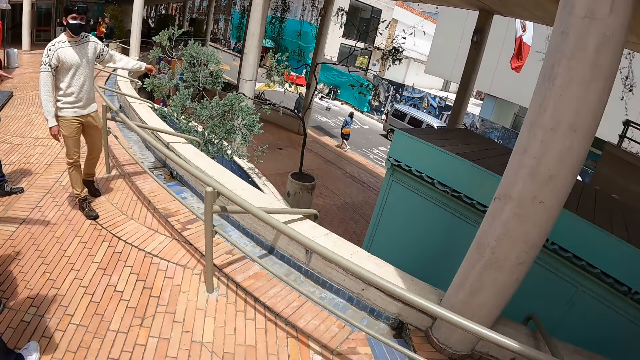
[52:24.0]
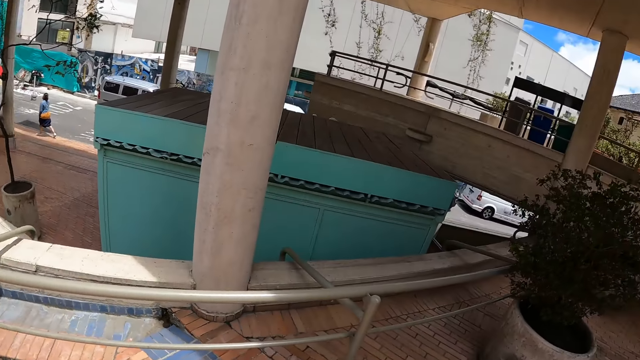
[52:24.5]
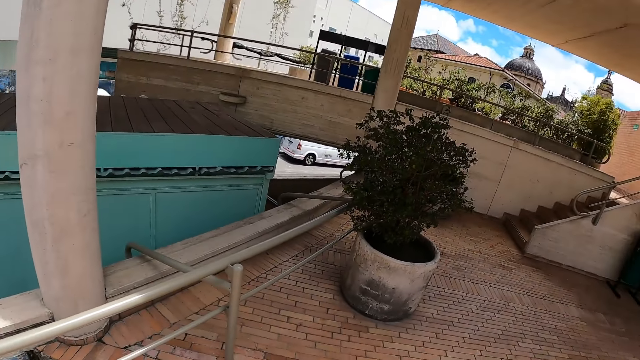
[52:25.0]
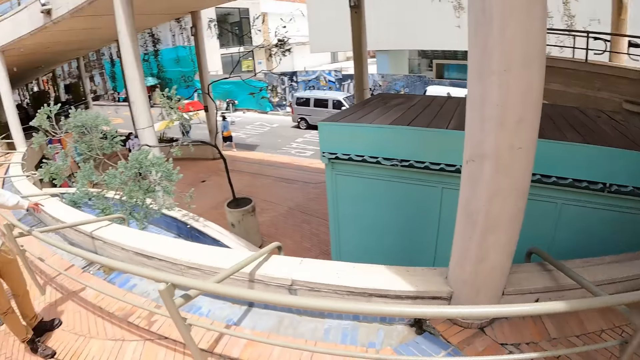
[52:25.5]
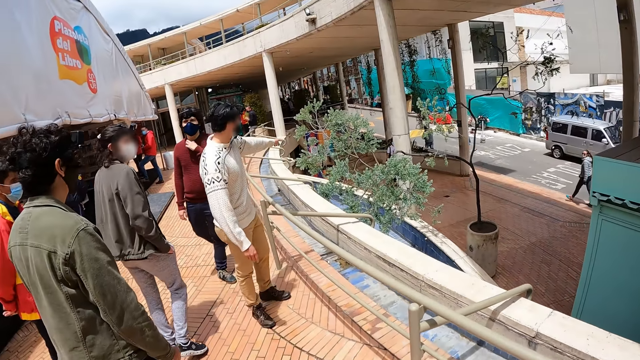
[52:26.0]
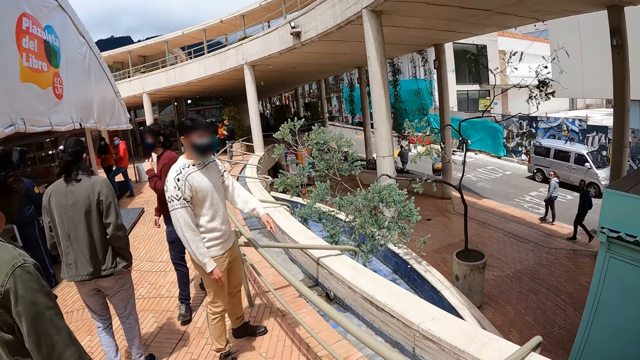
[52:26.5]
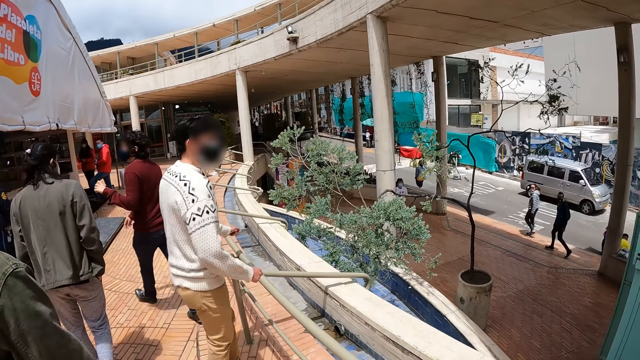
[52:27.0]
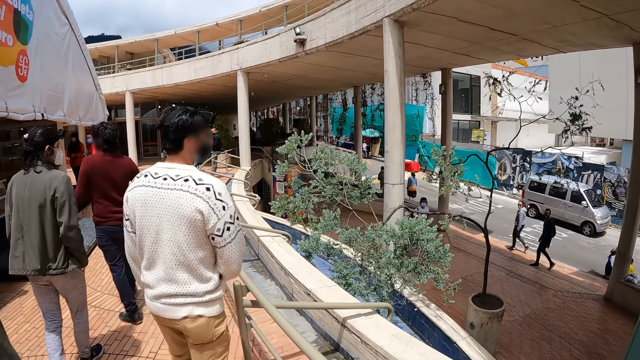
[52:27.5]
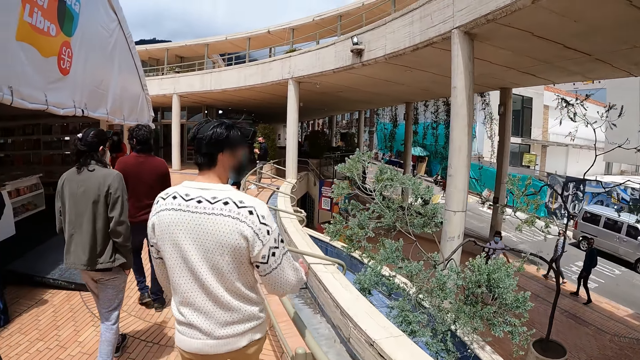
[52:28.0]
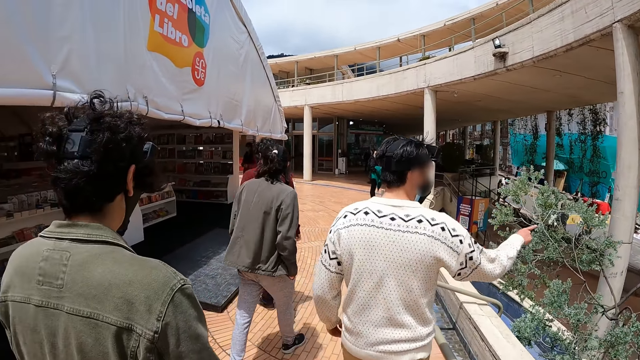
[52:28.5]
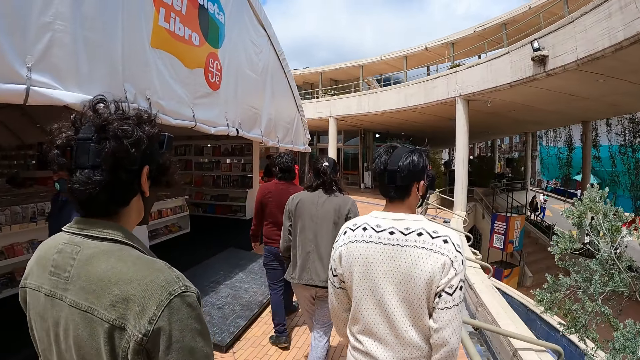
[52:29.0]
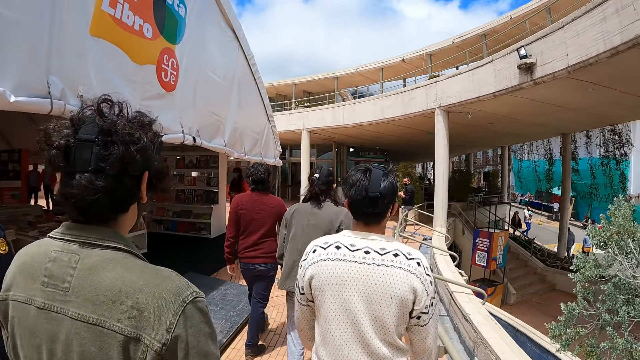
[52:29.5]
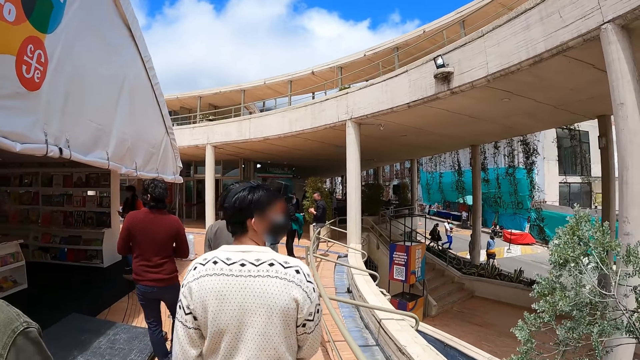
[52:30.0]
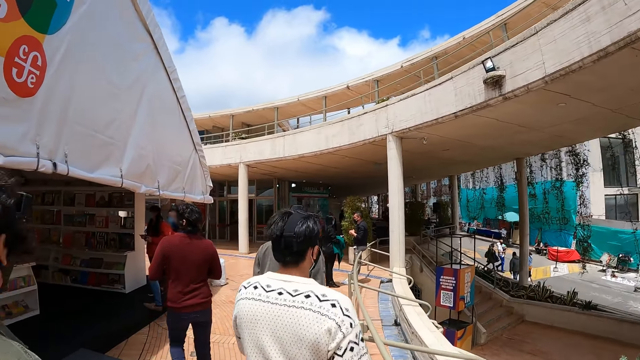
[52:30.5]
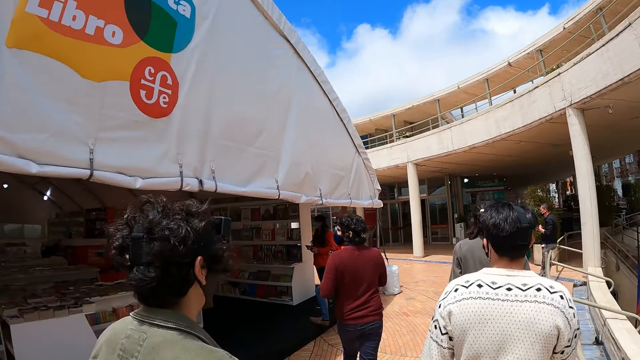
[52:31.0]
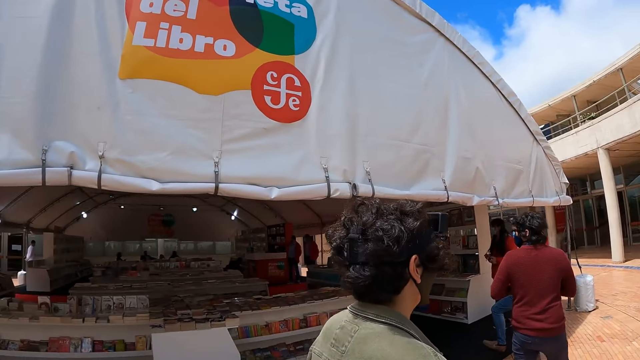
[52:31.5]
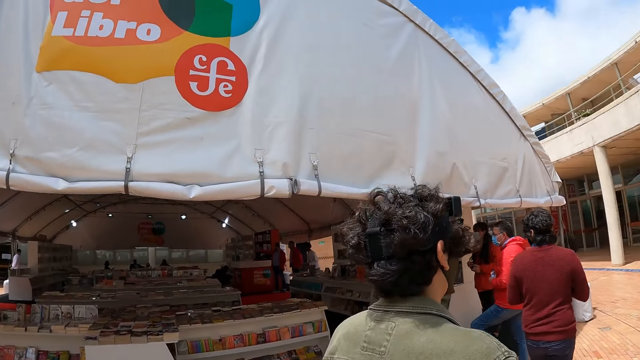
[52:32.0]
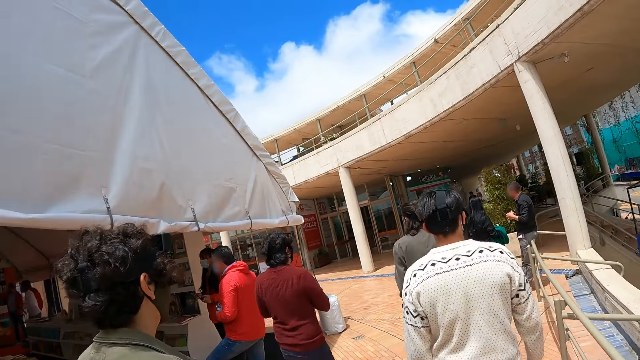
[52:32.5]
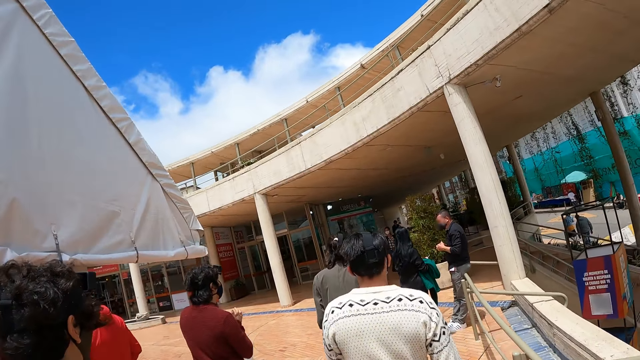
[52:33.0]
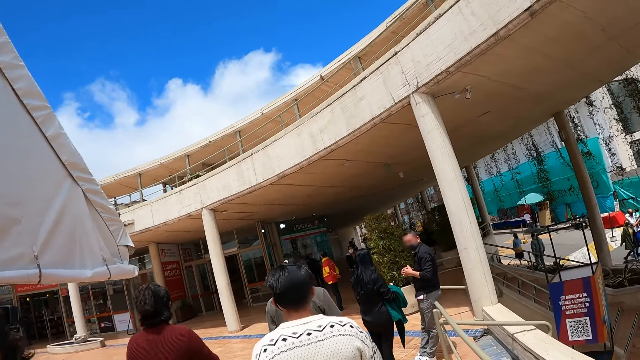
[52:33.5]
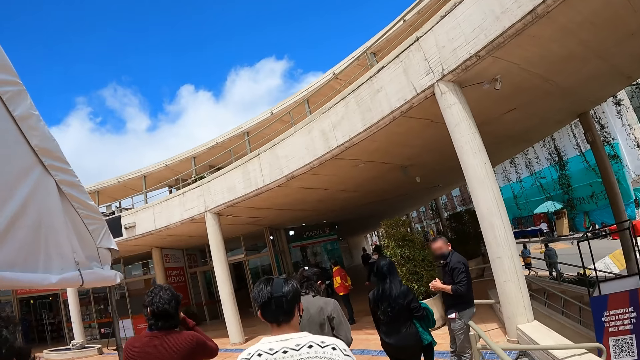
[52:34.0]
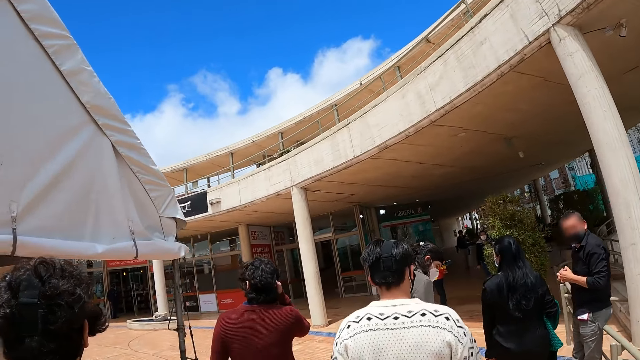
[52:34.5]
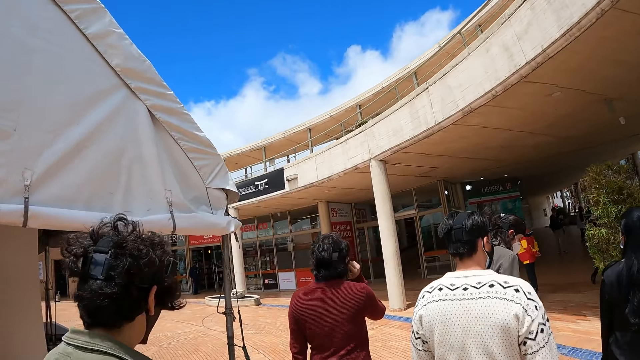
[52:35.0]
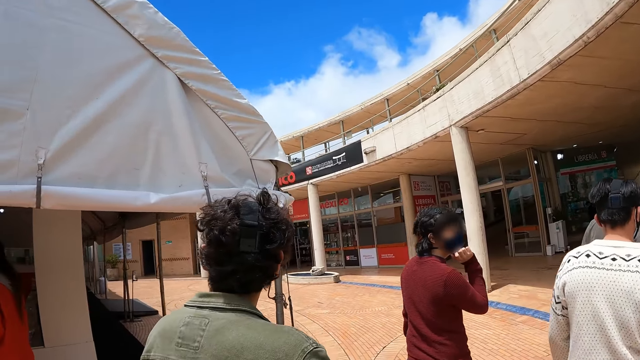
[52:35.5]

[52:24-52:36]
The camera wearer turns around. They walk in the building. A man points down the building at the corridor. A person walks in the building. Another man walks on the book store corridor in the building. A third man walks on the book store corridor in the building. The camera wearer walks on the book store corridor in the building. They walk on the book store corridor in the building again.

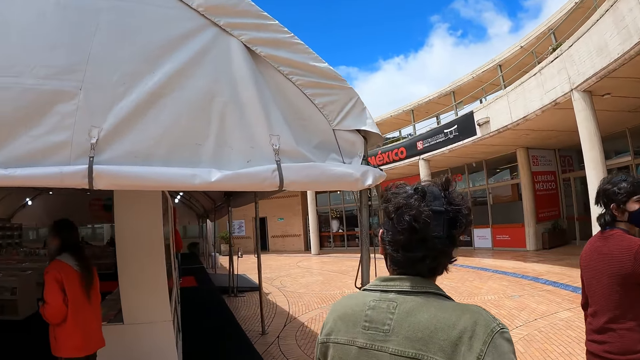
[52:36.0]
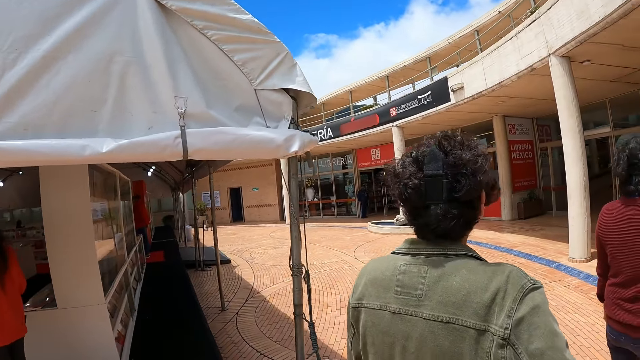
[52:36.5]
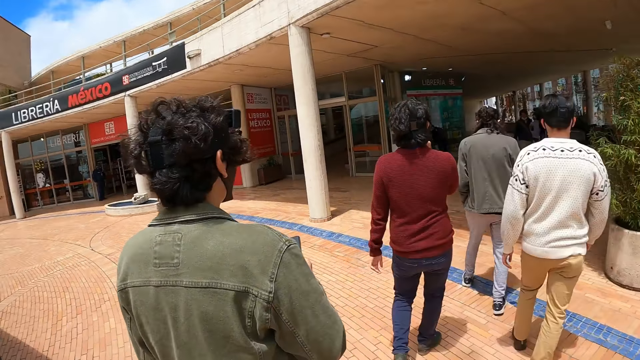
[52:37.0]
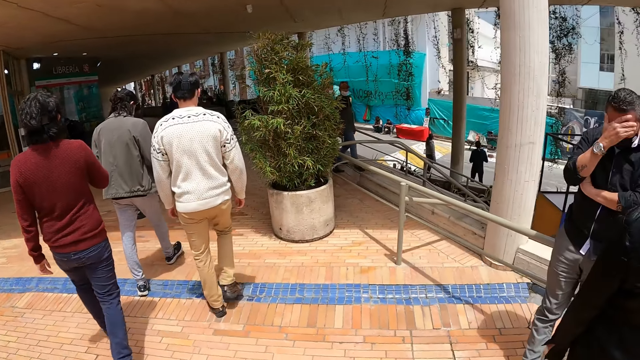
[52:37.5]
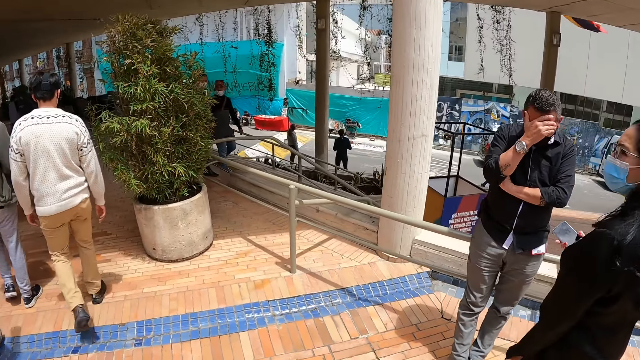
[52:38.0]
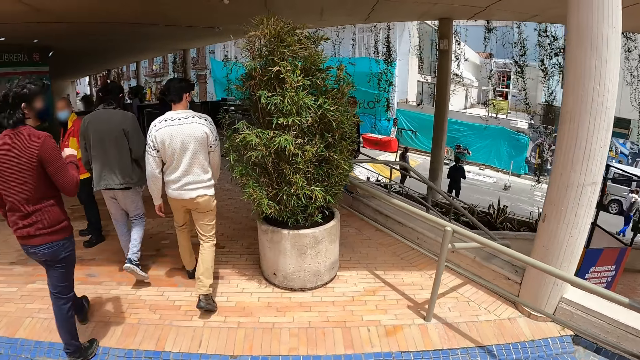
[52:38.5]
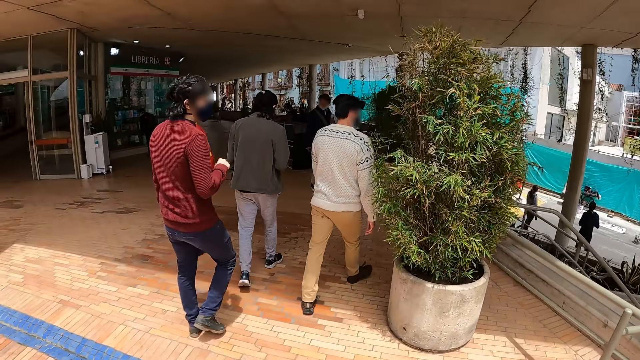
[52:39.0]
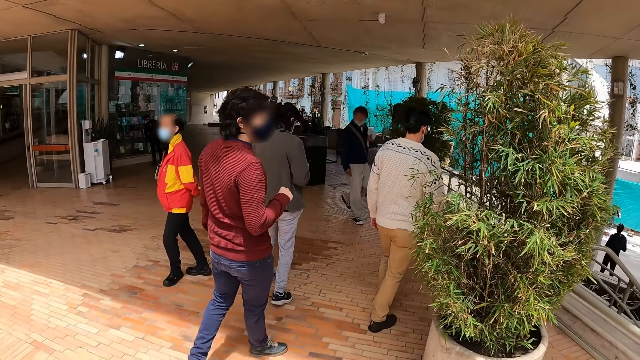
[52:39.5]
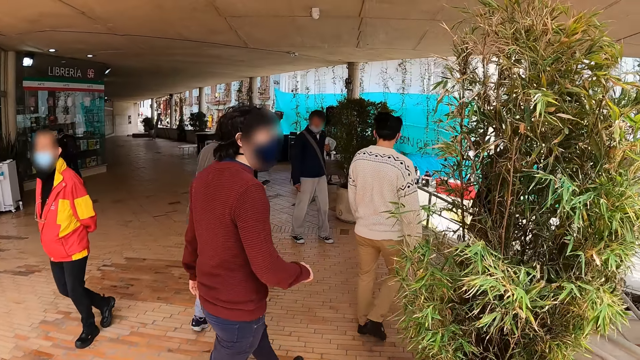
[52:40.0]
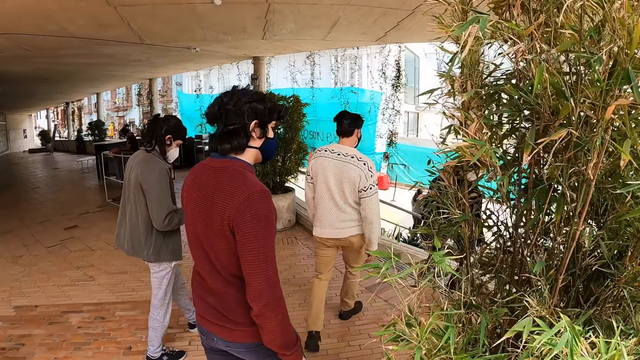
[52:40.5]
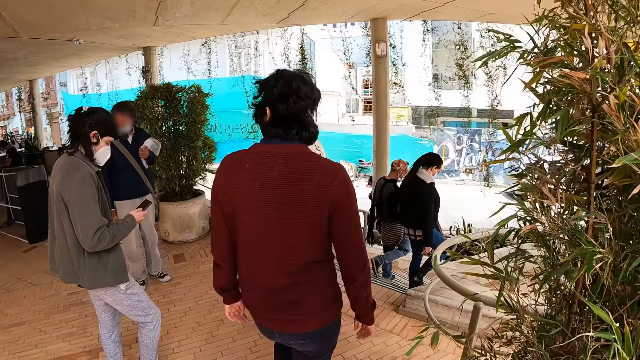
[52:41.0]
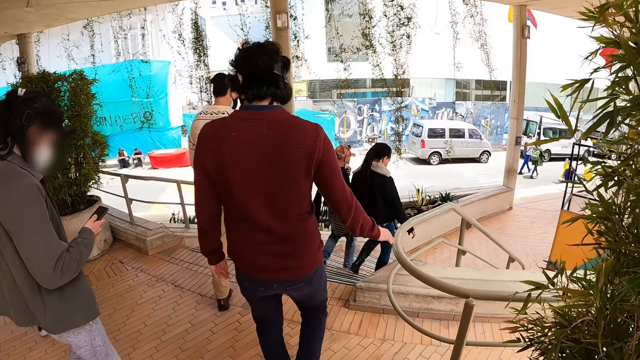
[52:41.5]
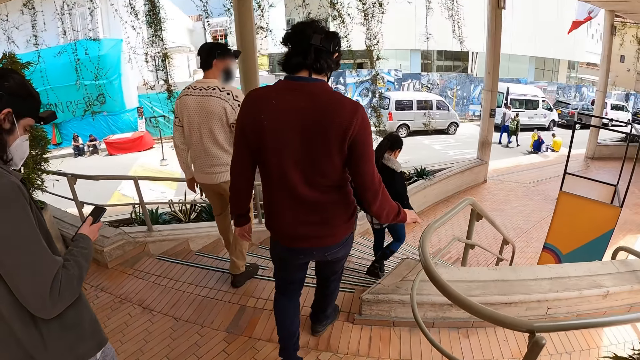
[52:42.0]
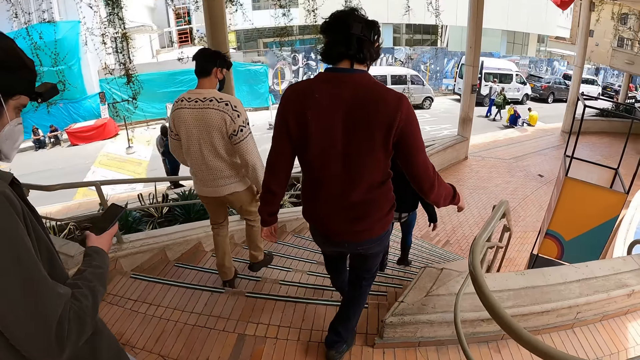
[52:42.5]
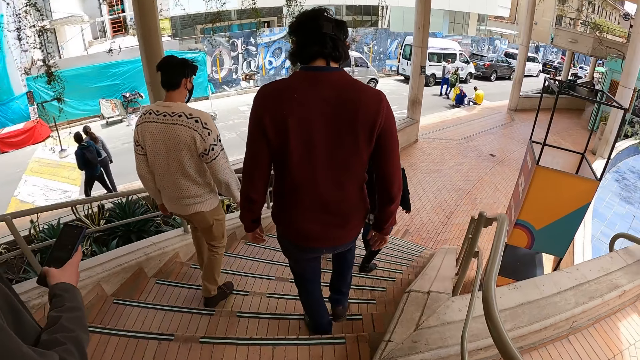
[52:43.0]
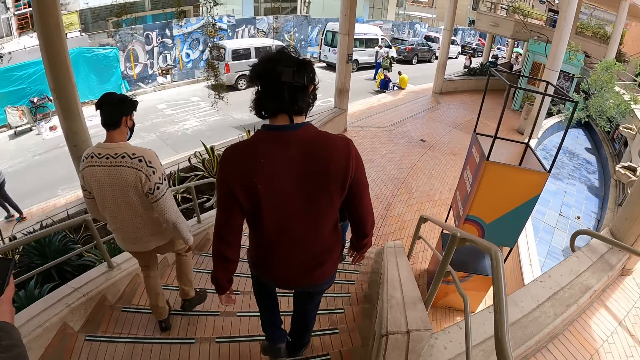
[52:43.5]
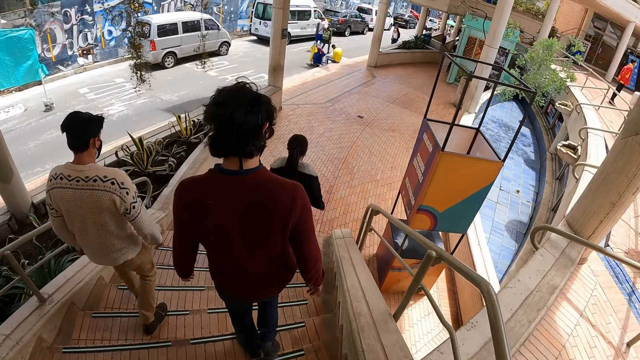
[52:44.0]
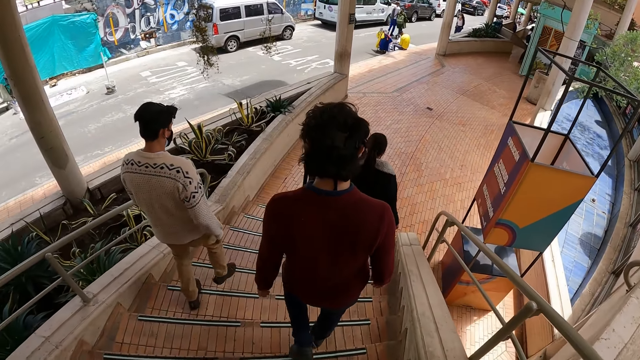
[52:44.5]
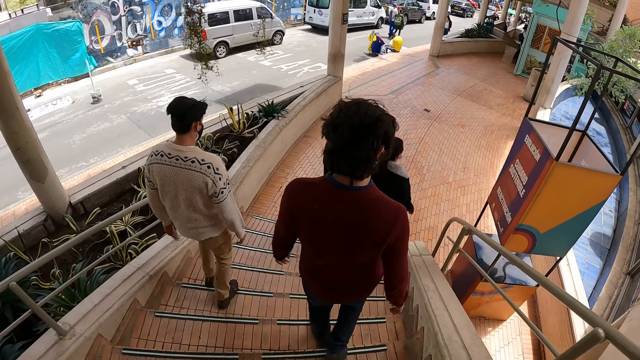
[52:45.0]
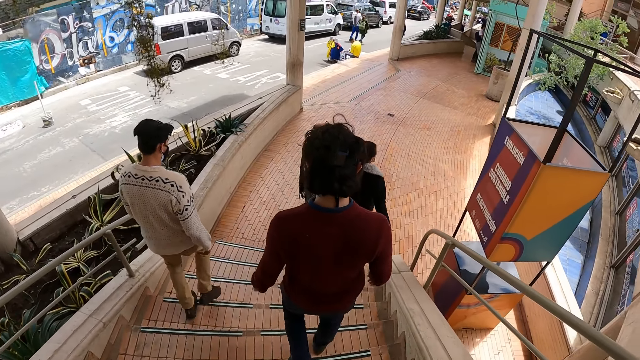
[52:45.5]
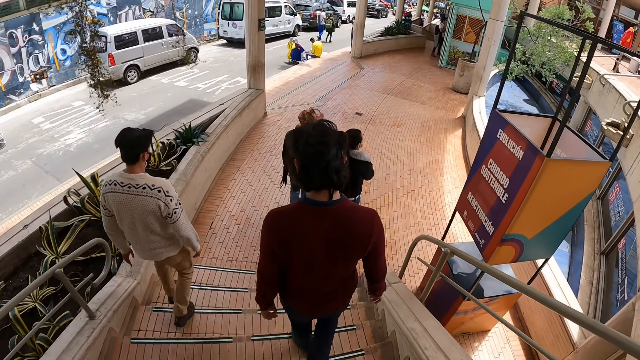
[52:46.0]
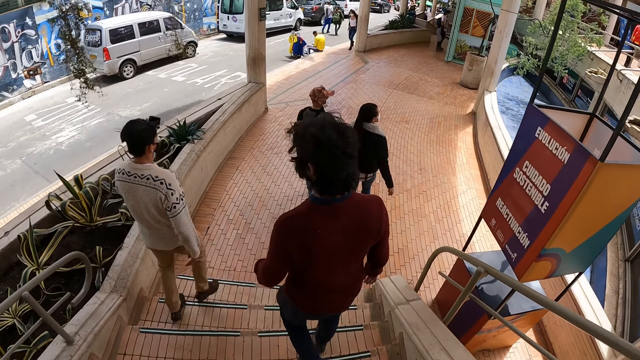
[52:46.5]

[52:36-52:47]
A man walks on the building corridor. Another man checks the cellphone. A third man walks down the stairs. The camera wearer walks down the stairs. The first man touches his cell phone on the stairs. The third man walks down the stairs. The second man walks down the stairs.
